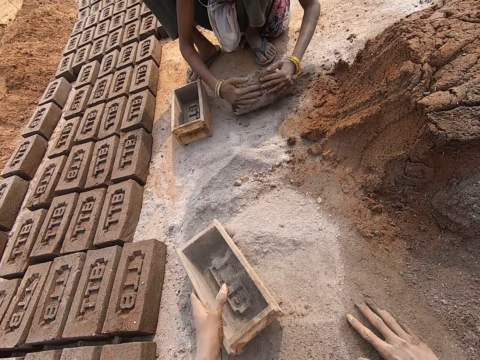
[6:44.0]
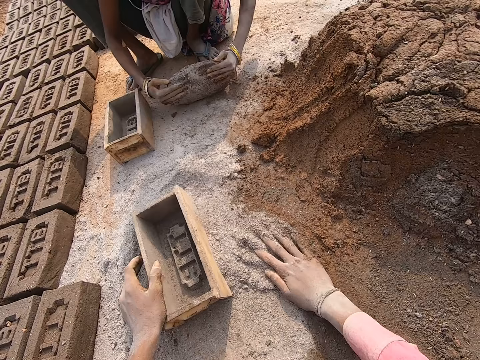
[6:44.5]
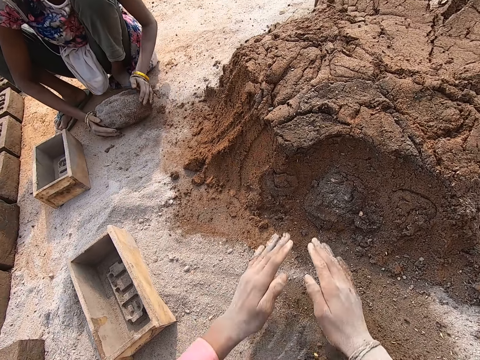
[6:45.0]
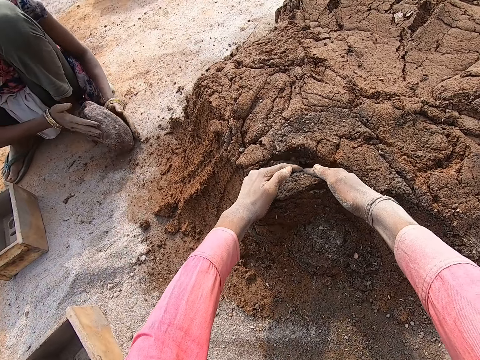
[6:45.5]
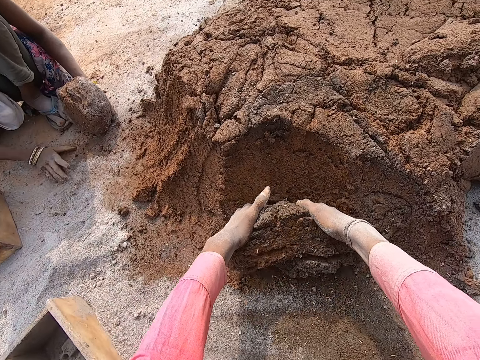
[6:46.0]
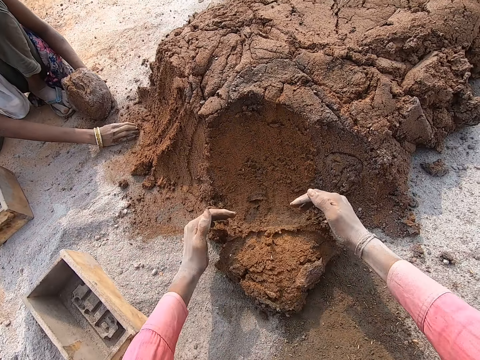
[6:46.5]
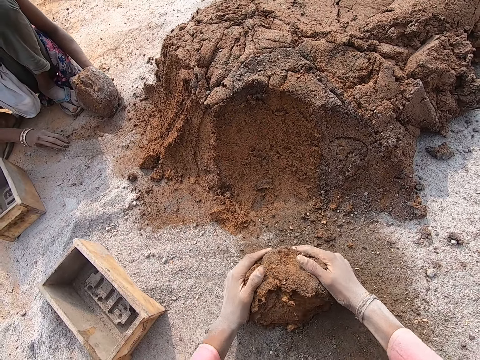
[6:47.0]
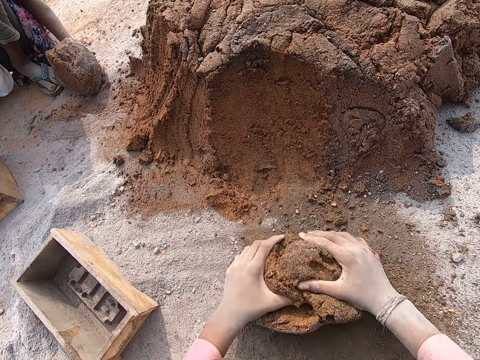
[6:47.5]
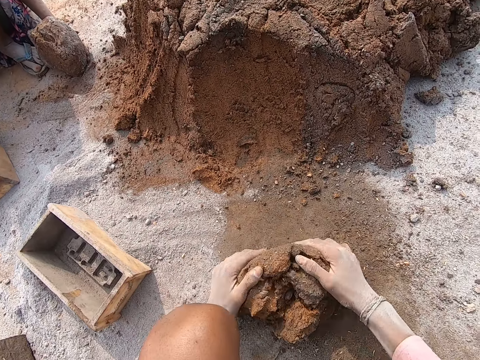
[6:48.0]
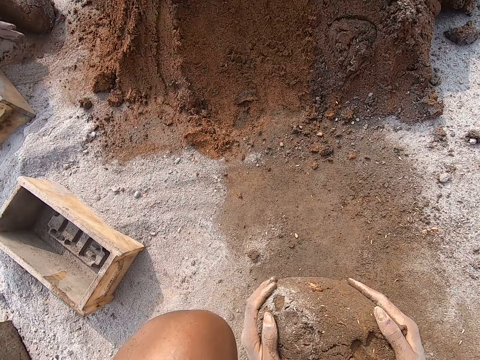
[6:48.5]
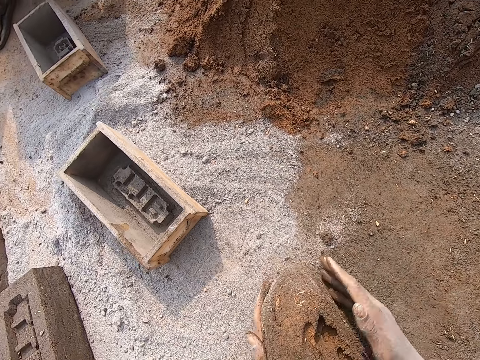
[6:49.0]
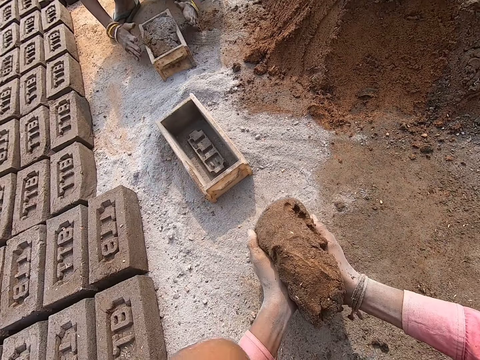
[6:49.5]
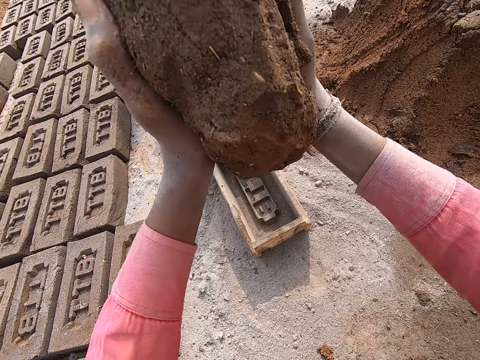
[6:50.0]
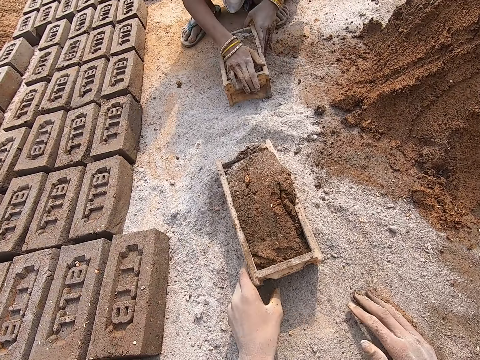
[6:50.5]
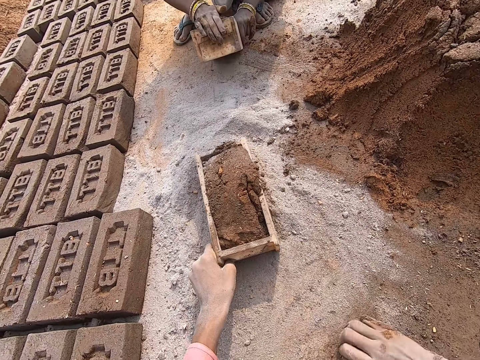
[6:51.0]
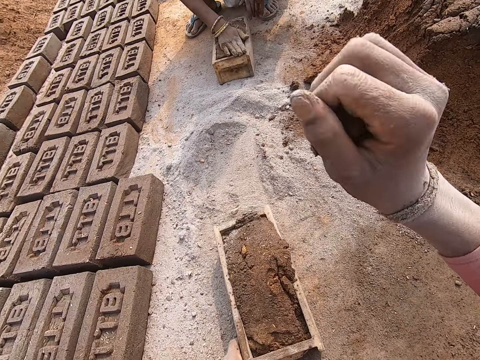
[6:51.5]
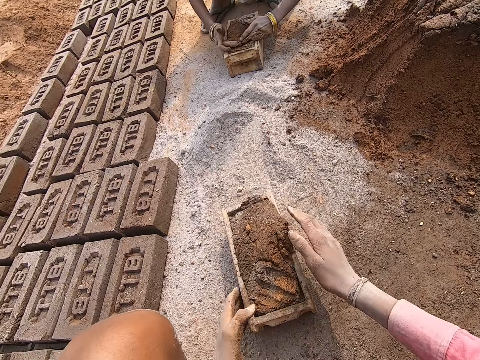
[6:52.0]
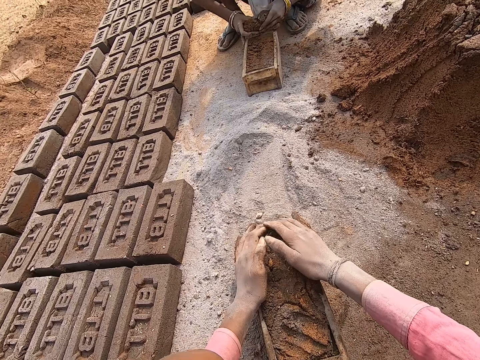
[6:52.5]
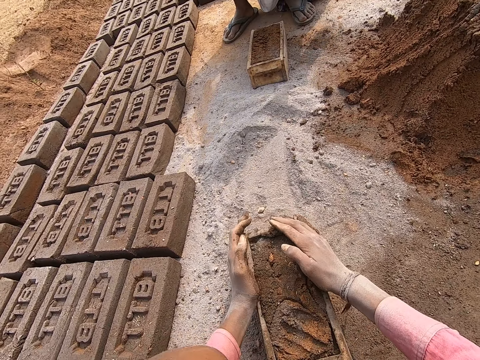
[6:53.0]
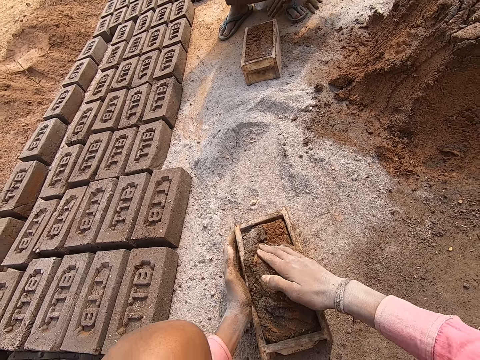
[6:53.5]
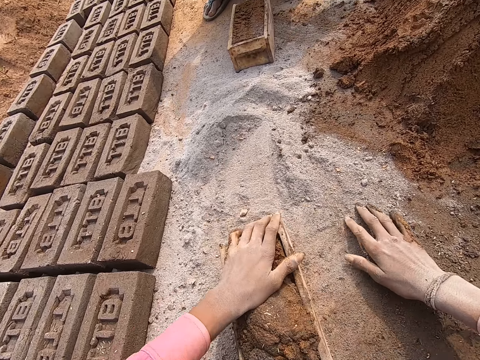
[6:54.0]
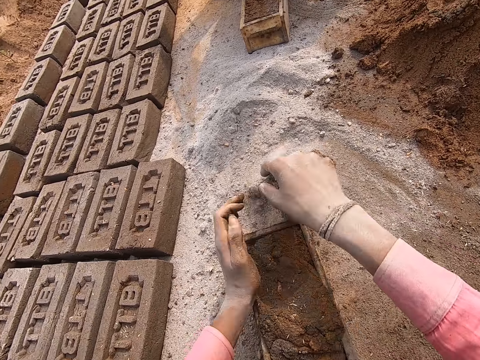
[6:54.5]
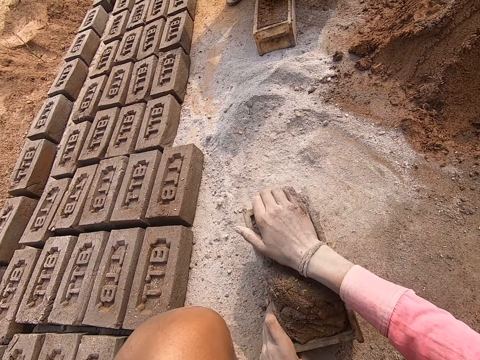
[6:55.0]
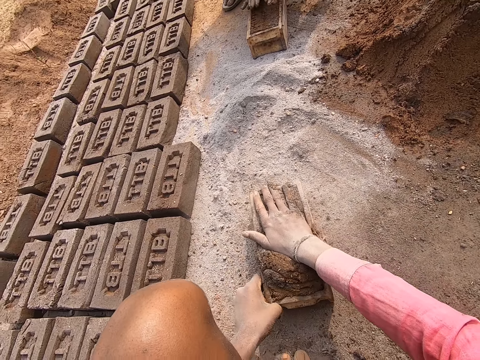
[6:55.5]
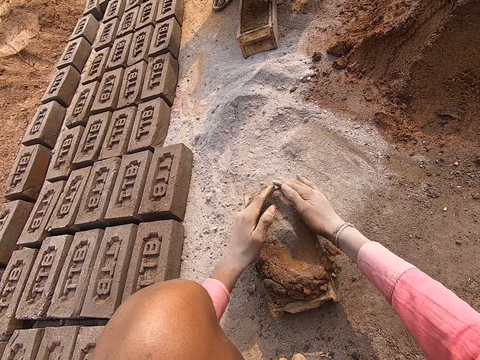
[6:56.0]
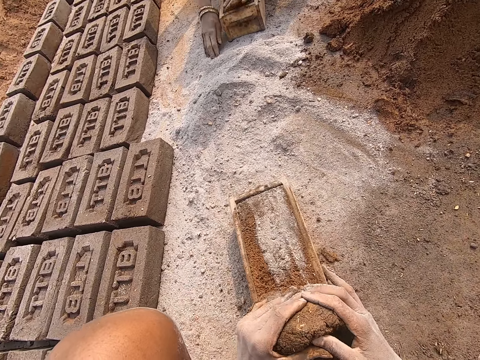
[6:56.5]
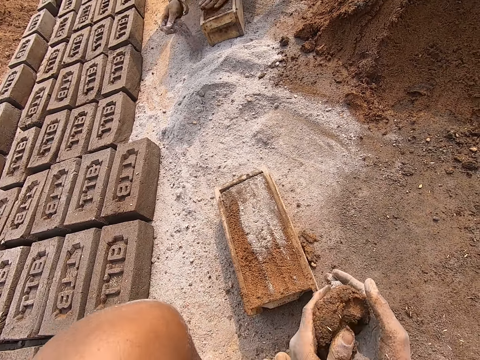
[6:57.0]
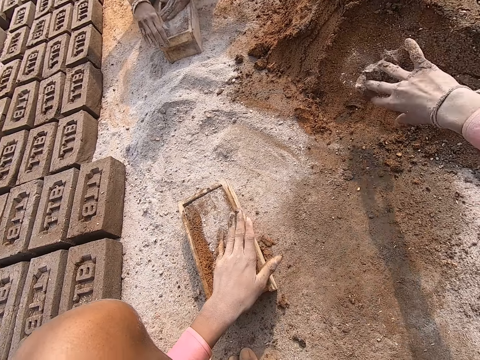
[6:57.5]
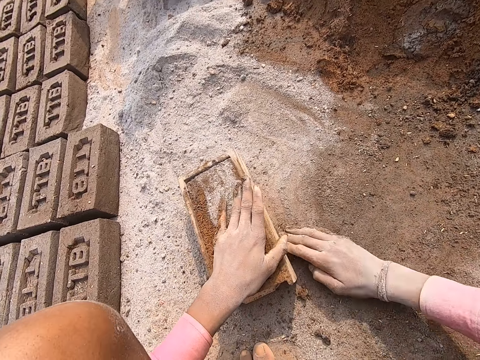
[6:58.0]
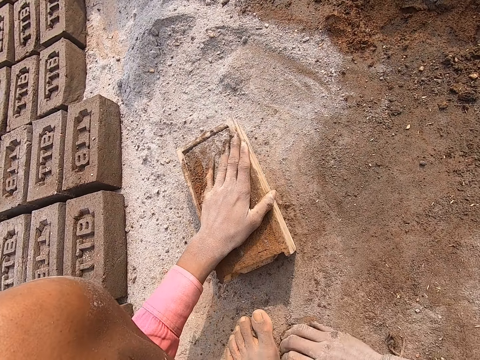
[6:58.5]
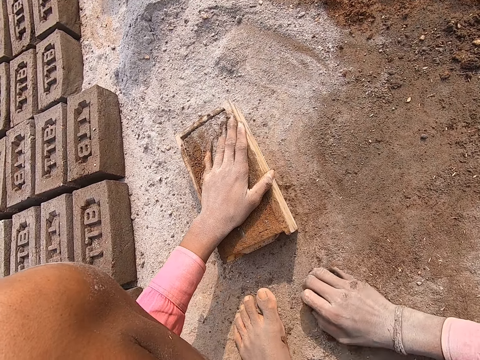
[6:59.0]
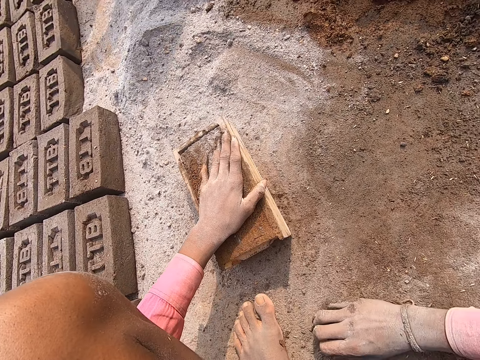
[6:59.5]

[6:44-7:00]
The camera wearer collects the soil. He flips the brick mold. He spreads the soil. A woman molds the clay or mud mortar. The camera wearer rubs his hand on the ground. He cuts the clay with both hands. The woman collects the clay pieces with her hand. The camera wearer molds the clay. He lifts the clay off the ground. He puts the clay on the brick mold. He throws the mud mortar in the brick mold. The woman presses the brick with her hand. The camera wearer holds the brick mold and pulls the brick mold. The woman hits the brick molds against the ground. The camera wearer collects the clay with his hand. He throws the mortar on the brick mold. He puts the clay on the brick. The woman cuts the clay with her hand. The camera wearer touches the mud mortar. He cuts the clay with his hand. He picks the soil with his hand. He pours the soil on the brick. He applies the soil on the mud mortar. He hits the brick against the ground. He shakes the brick molds. He cuts the clay with his hands. He removes the excess mud mortar. He throws the clay on the clay heap. He collects the clay with his hand.

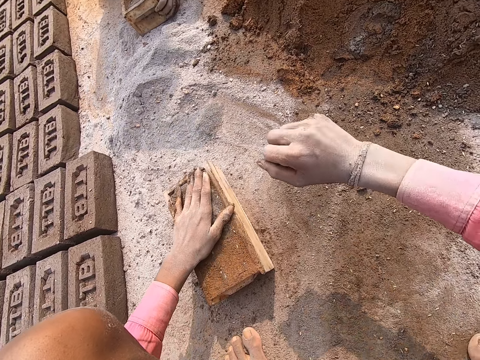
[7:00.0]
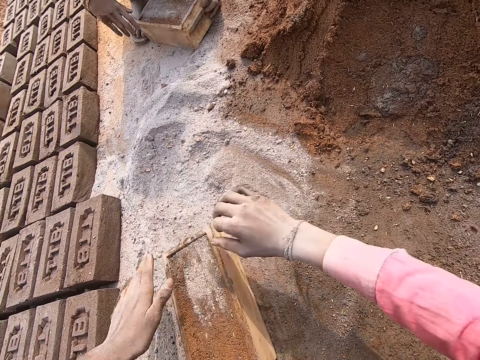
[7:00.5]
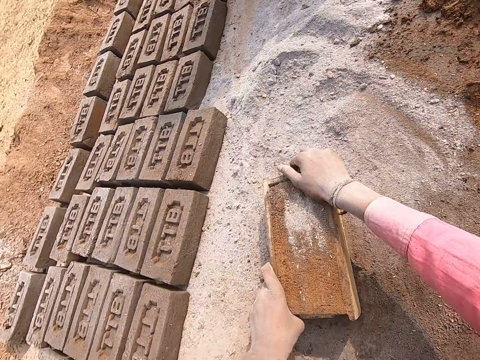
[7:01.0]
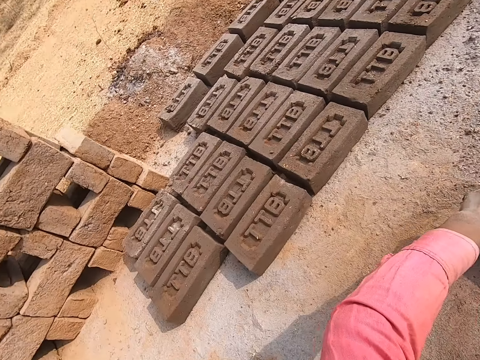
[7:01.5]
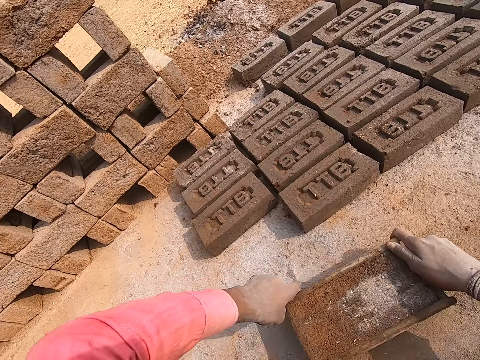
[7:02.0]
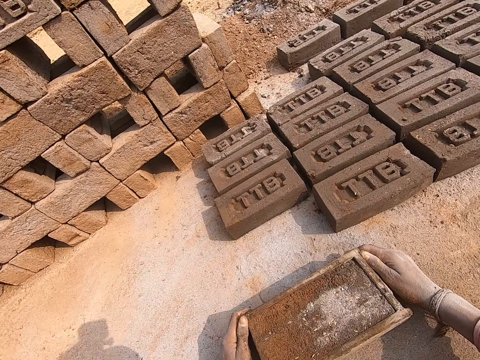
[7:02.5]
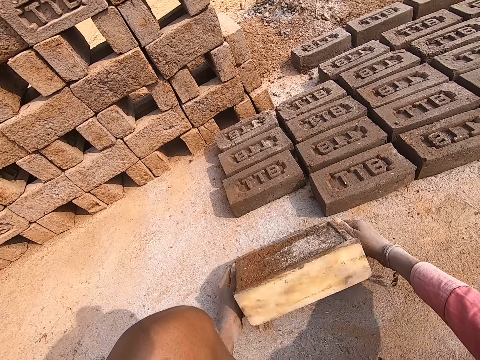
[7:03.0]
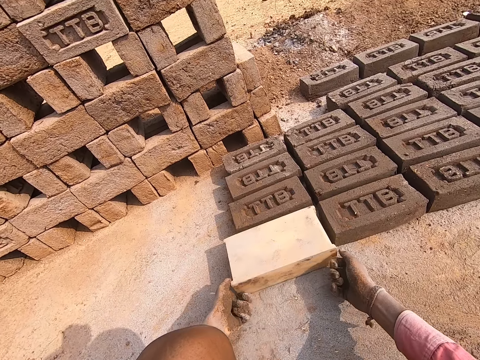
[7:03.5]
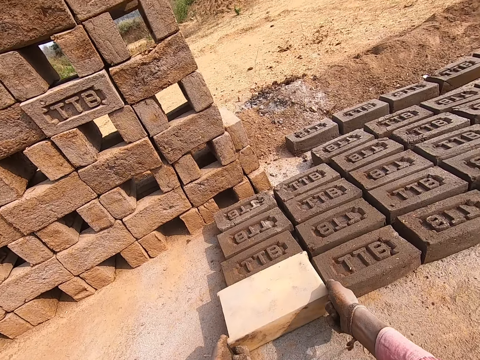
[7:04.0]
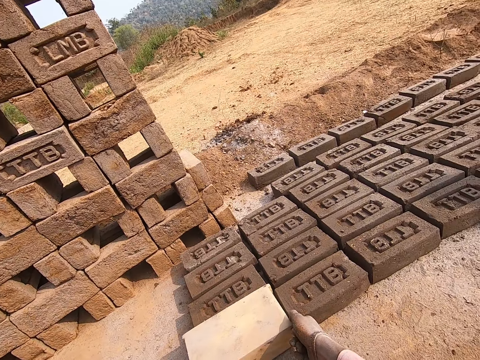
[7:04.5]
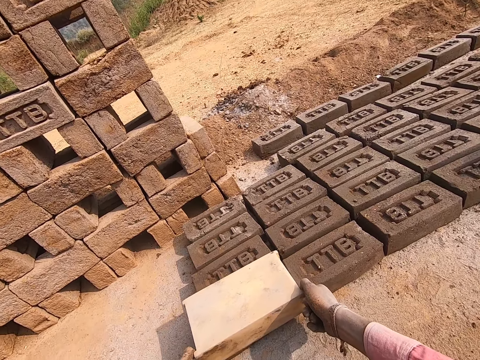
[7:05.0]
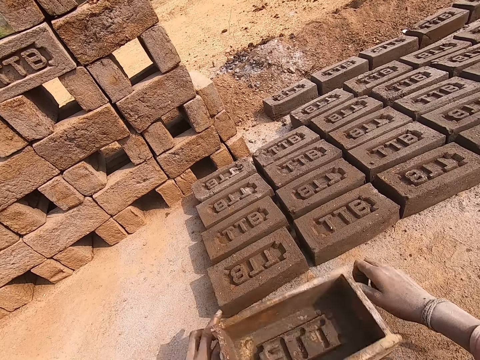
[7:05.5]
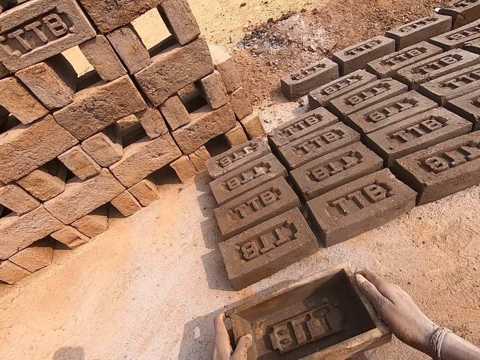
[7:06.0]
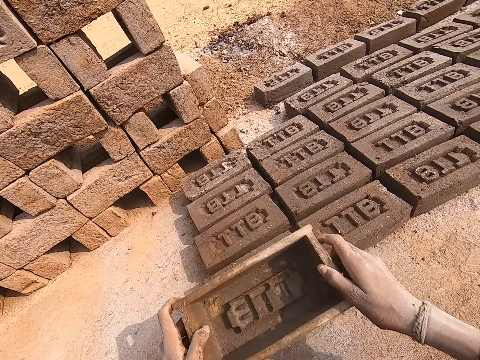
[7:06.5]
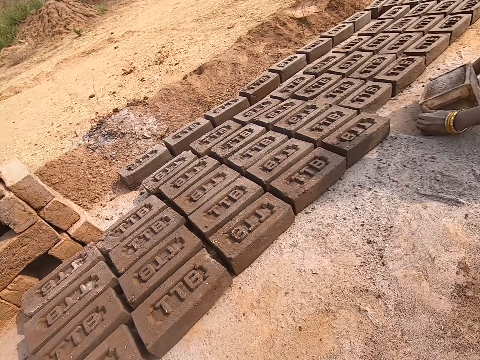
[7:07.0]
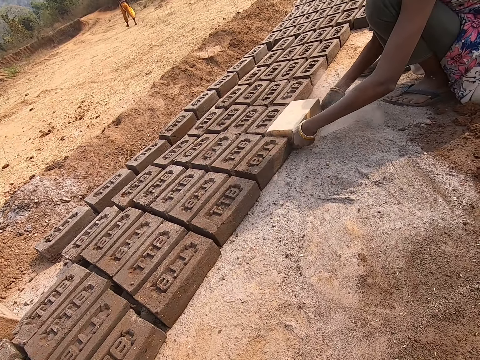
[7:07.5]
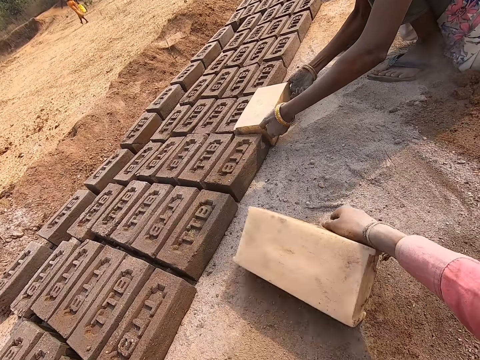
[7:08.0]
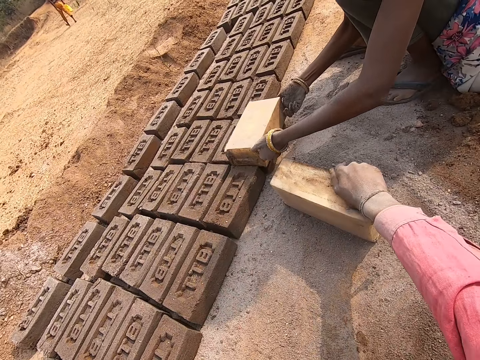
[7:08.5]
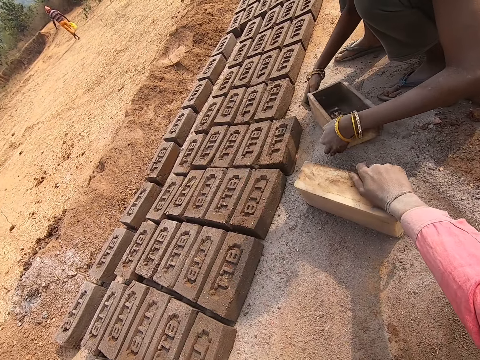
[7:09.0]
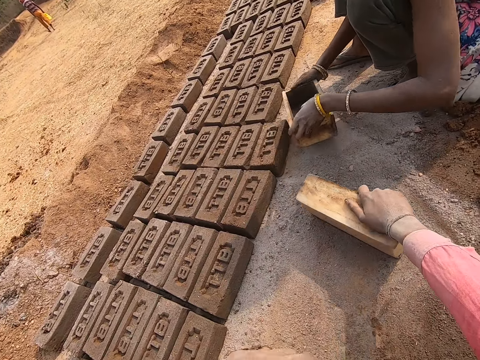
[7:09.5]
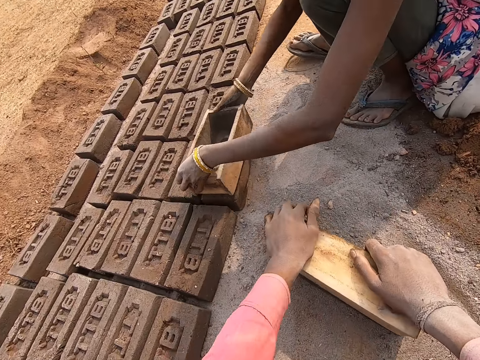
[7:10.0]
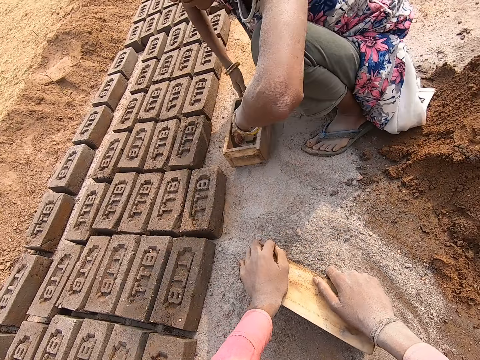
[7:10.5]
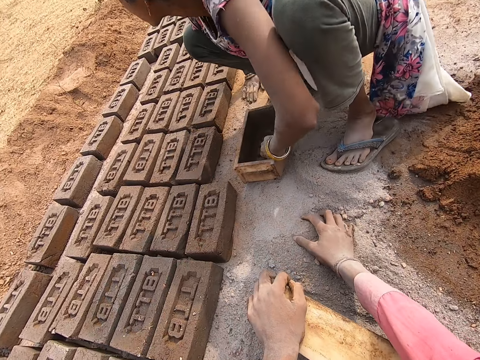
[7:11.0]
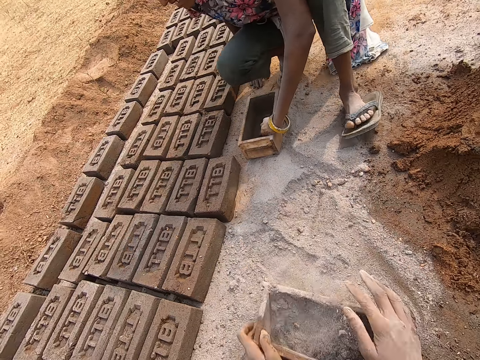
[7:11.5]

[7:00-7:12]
The camera wearer throws the clay on the clay heap. They hold the brick mold and pull the brick mold. They remove the brick from the brick mold. They put down the brick. They turn the brick mold. They put the brick mold, lift the brick mold, and put the brick mold on the brick. A woman removes the brick from the brick mold. The camera wearer scoops soil with the brick mold. The woman puts the brick mold on the brick. The camera wearer talks. The woman puts the brick mold on the ground. The camera wearer puts the soil in the brick mold. They flip the brick mold.
